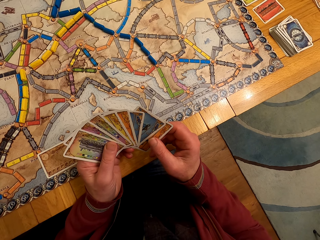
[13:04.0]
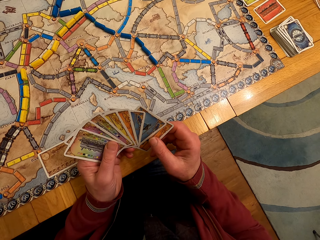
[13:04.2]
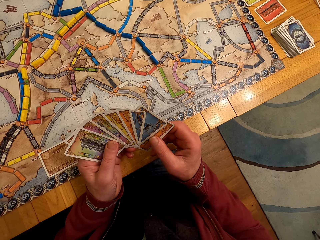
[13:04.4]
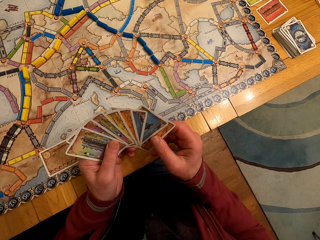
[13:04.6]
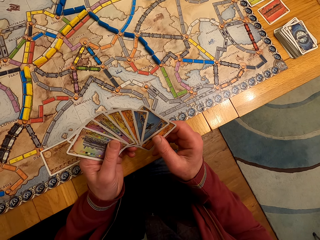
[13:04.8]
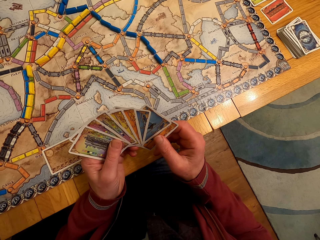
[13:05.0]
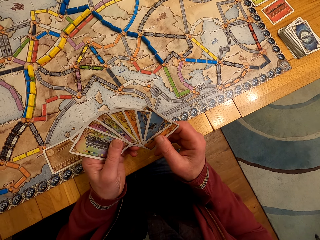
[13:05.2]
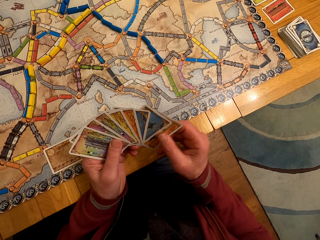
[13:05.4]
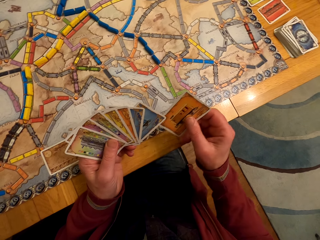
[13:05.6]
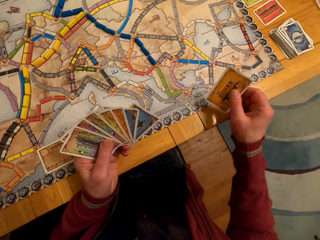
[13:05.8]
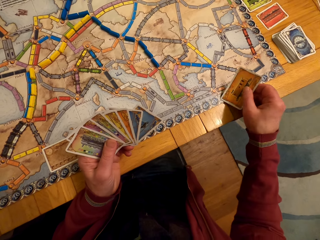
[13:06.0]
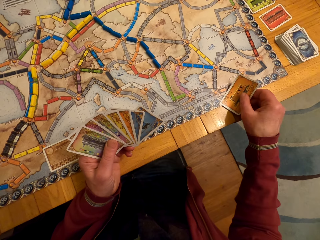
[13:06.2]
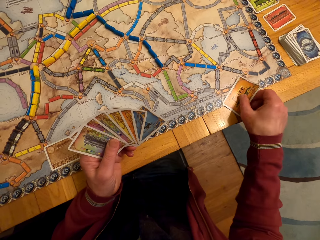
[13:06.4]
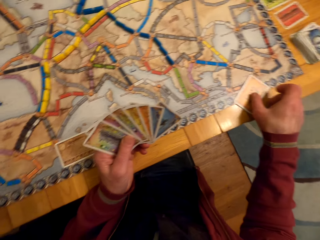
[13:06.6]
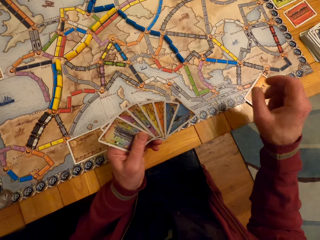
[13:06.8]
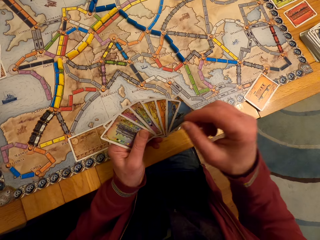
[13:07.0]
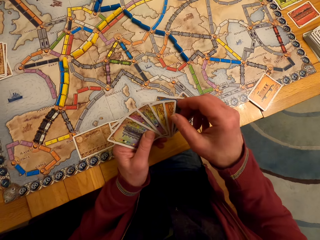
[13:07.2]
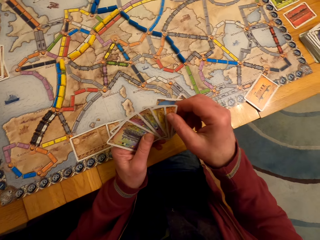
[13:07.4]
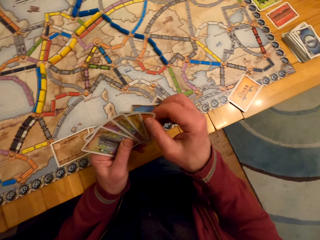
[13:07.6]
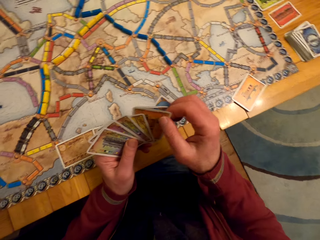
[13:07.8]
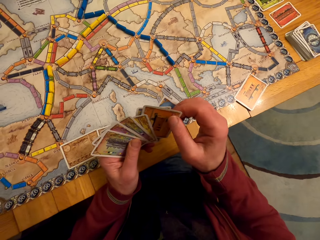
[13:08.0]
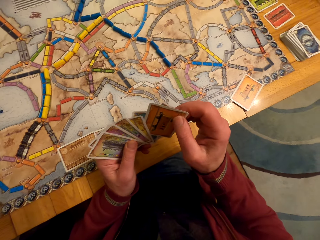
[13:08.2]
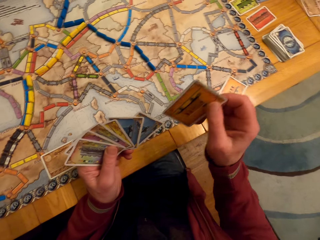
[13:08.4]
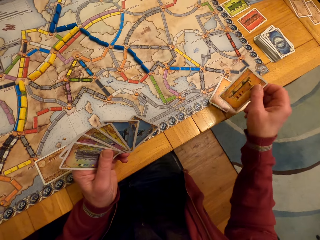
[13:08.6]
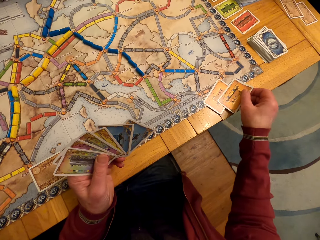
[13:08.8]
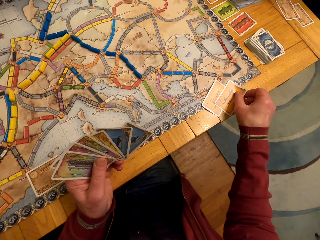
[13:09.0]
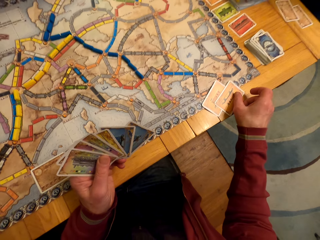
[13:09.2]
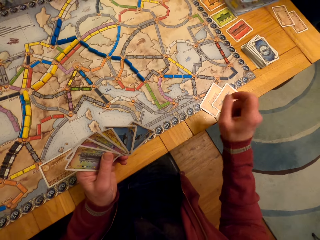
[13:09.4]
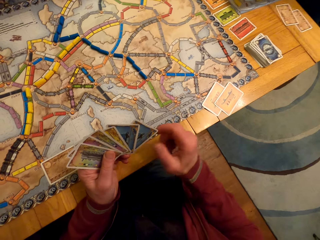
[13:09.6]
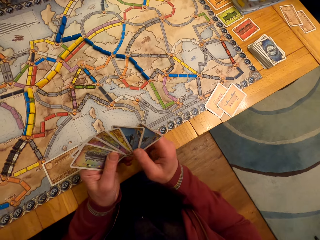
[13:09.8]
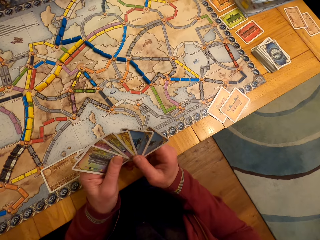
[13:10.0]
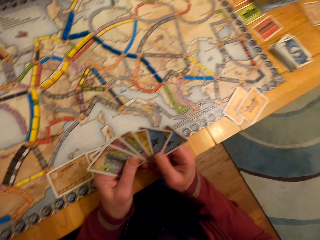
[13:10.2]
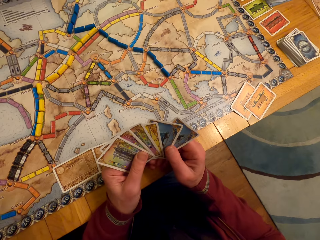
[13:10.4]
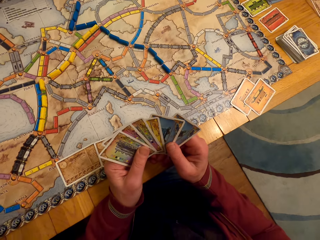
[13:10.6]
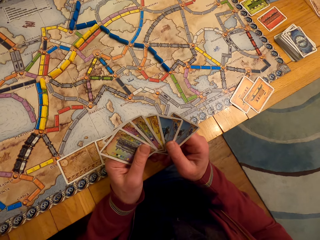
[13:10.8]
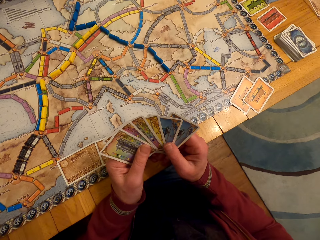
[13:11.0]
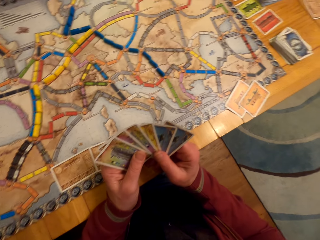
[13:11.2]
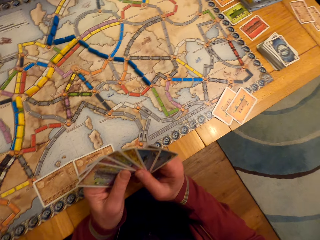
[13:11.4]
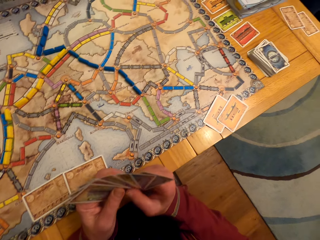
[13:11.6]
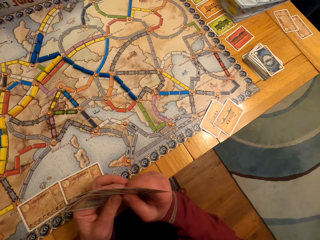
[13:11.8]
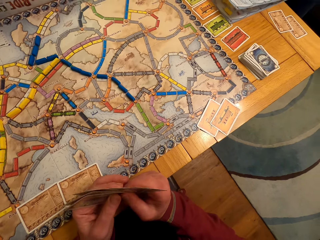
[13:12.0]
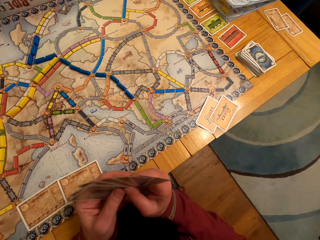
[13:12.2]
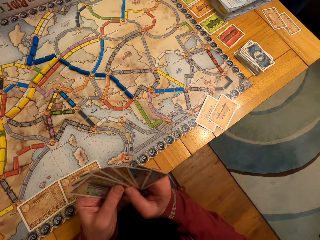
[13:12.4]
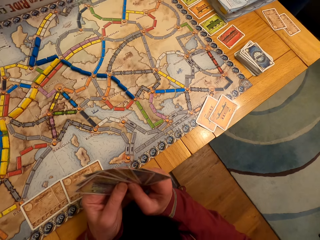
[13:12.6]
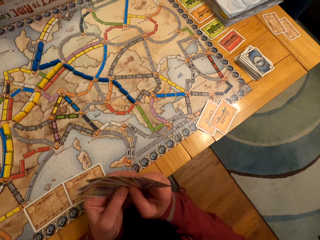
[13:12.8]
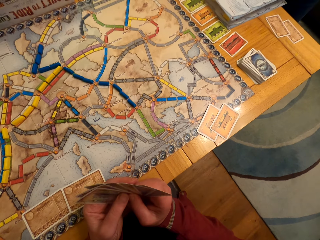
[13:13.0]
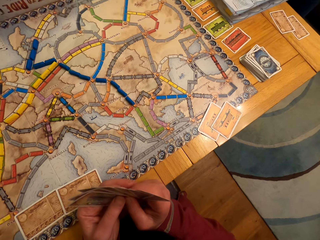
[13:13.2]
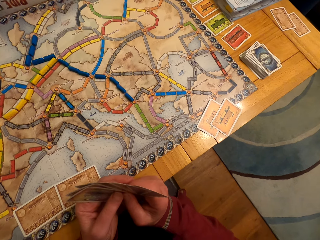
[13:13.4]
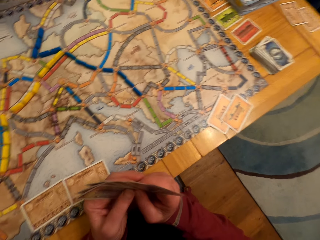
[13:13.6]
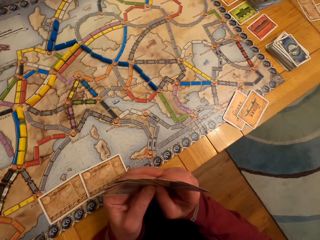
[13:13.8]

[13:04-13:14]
A man puts the card on the table. The camera wearer puts the board game card on the table. The man takes the card. The man puts the card on the table. The camera wearer puts the board game card on the table. The man looks at the cards.

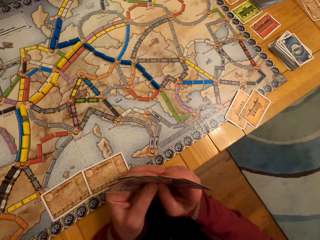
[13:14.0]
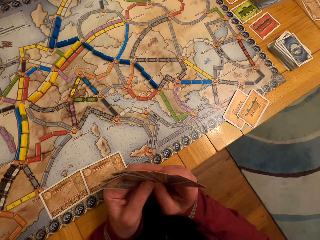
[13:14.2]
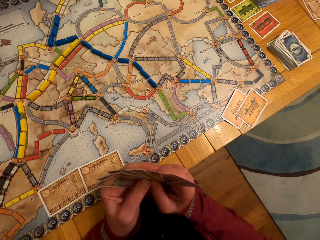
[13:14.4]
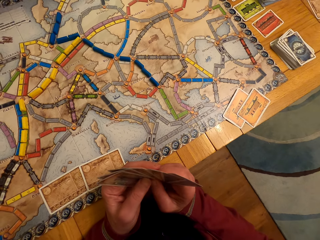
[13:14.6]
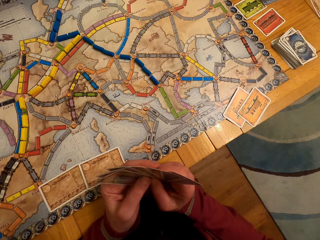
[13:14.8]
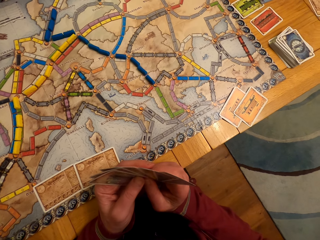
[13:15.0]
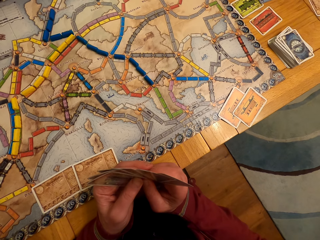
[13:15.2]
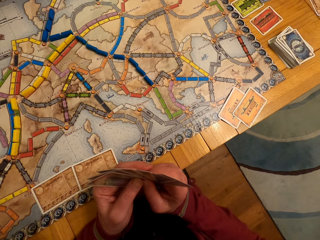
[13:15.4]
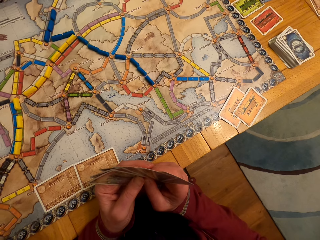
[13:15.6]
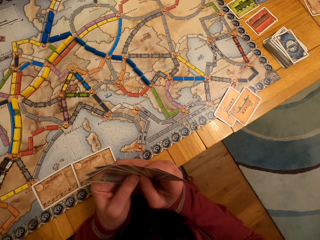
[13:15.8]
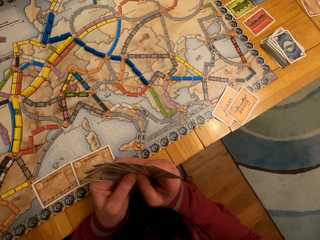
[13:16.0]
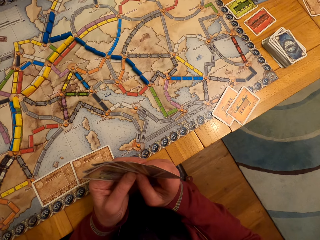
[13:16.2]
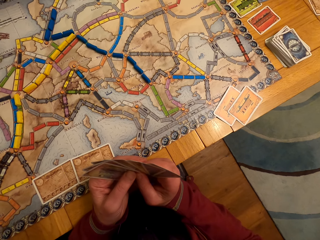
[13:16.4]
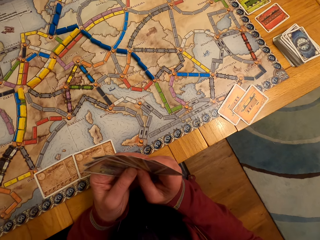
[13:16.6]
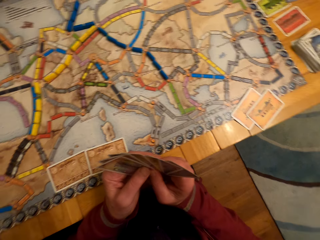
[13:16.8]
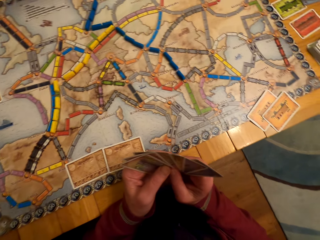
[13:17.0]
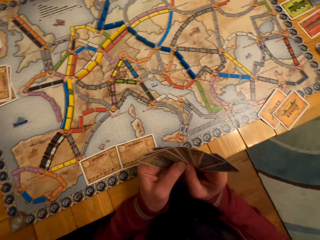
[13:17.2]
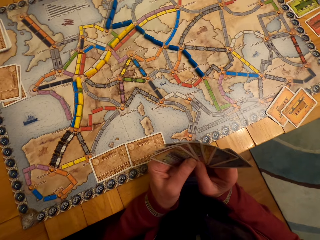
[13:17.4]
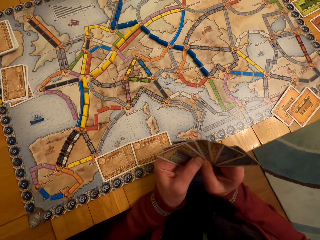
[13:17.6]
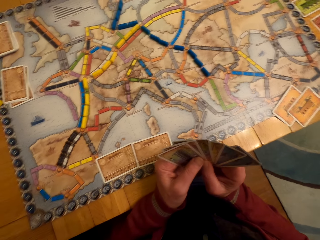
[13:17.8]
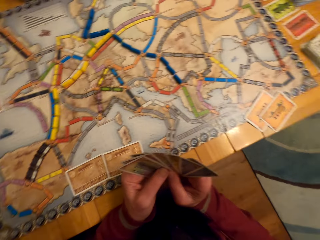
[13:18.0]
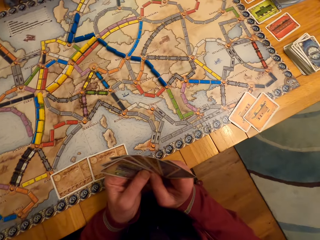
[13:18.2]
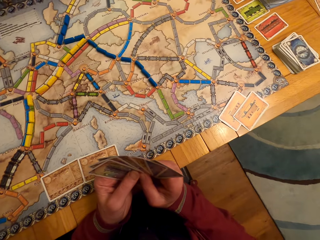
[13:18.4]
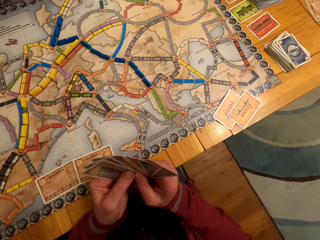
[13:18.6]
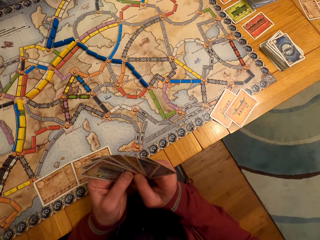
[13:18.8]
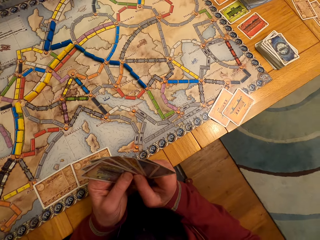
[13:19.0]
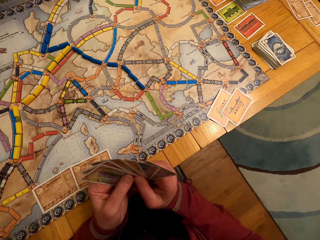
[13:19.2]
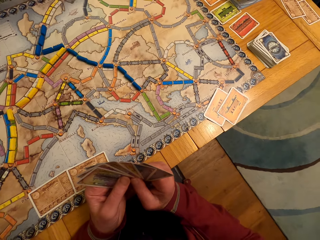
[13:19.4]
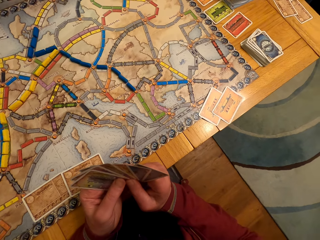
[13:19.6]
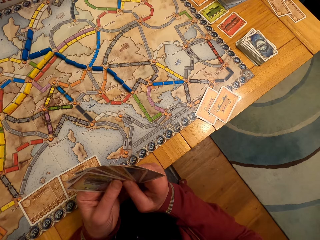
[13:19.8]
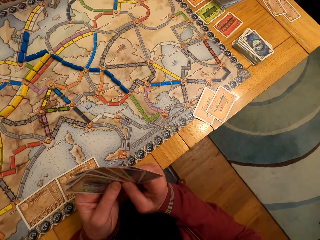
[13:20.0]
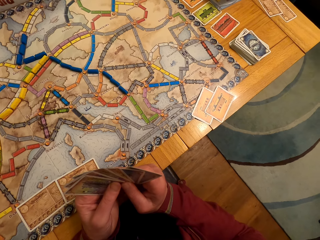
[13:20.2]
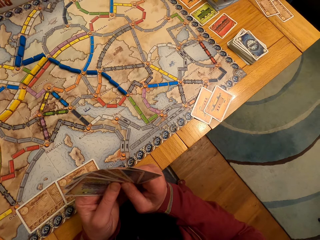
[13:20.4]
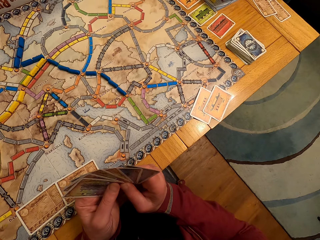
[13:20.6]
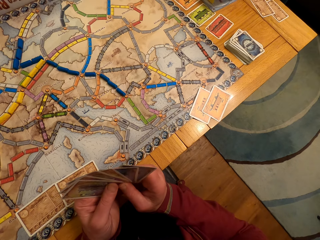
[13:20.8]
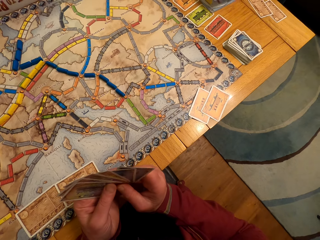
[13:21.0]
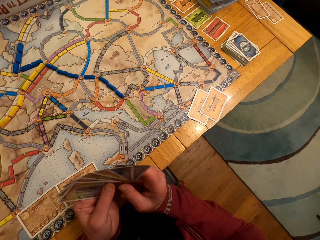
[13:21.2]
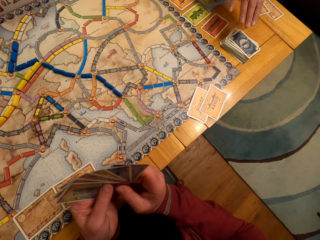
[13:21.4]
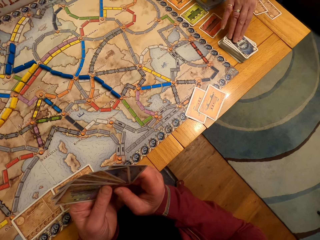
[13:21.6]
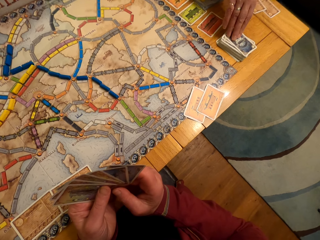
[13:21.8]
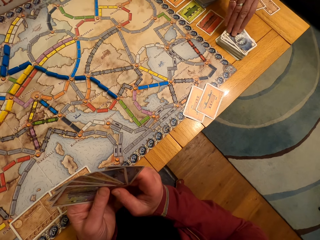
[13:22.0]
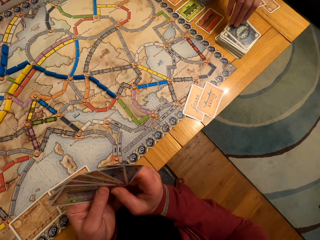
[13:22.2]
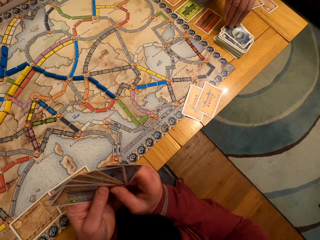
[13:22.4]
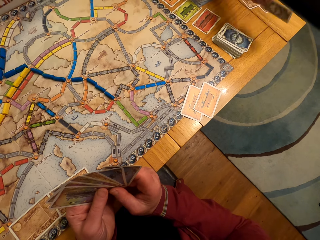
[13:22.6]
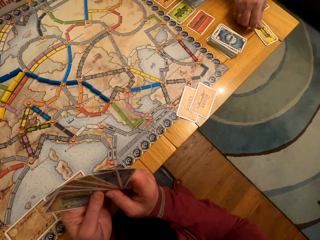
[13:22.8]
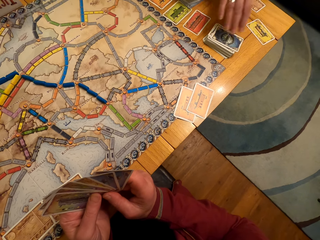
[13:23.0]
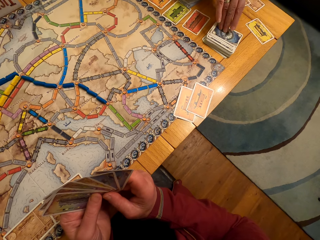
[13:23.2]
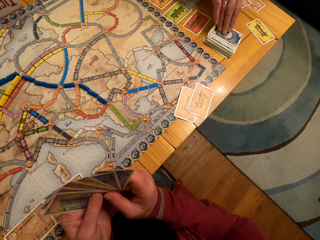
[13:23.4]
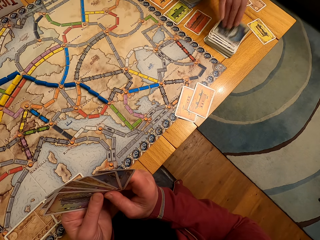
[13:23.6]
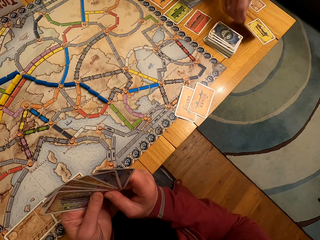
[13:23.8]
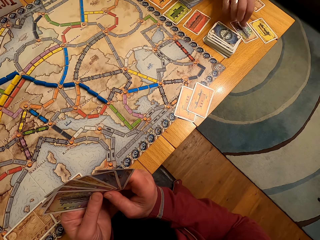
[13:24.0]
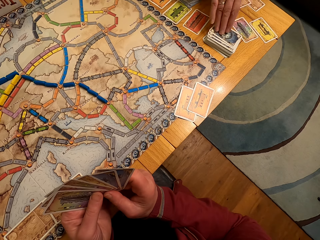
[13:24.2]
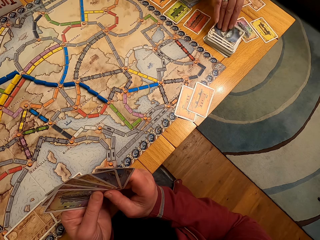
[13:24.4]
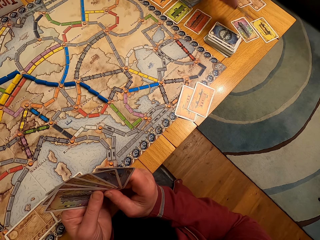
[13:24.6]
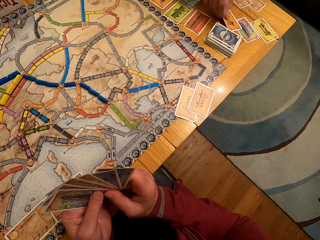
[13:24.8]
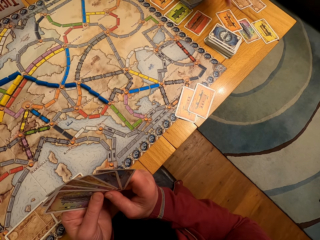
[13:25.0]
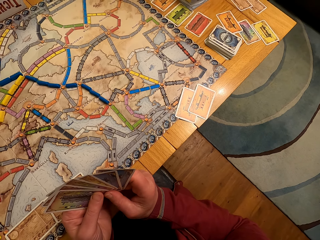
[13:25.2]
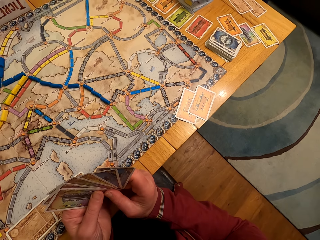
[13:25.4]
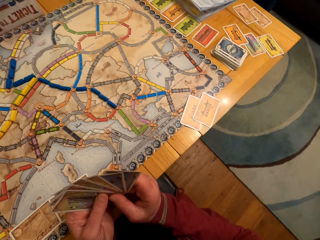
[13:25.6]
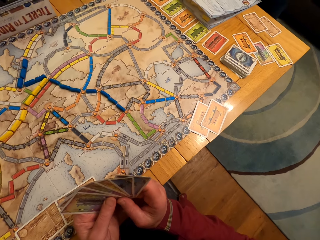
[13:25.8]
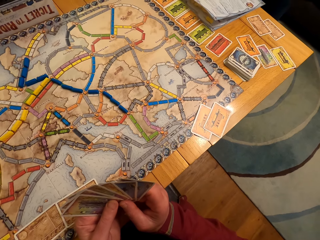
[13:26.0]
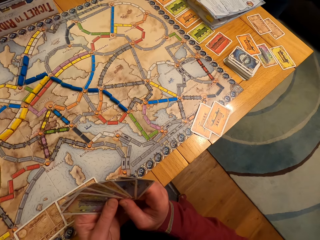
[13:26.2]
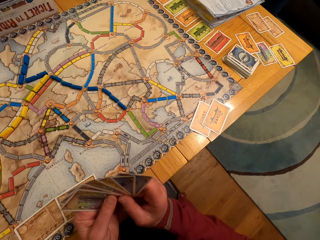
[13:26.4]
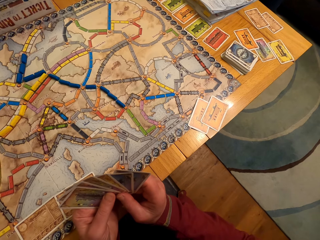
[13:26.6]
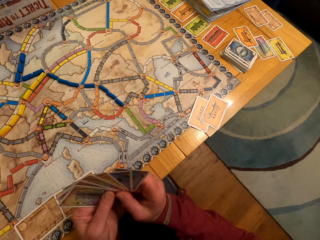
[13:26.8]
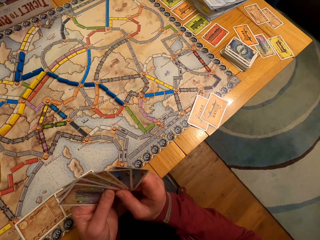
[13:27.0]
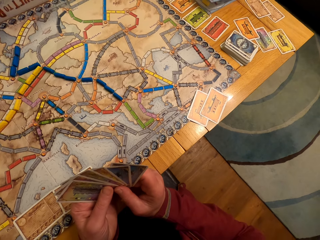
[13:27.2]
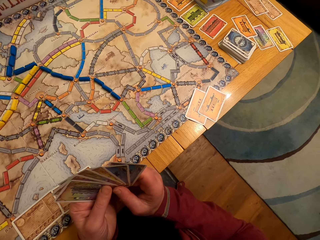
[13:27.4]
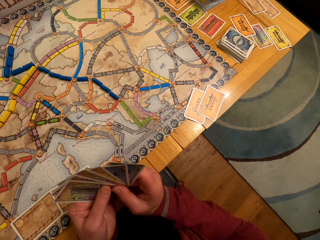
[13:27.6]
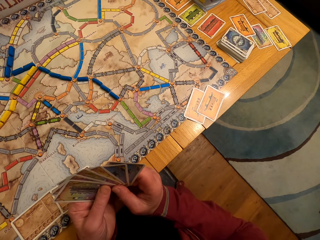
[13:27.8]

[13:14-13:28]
The camera wearer stares at the board game cards. A lady looks around. A man looks at the cards. The lady picks up the board game card from the table and puts the board game card on the table. The lady picks up the board game card from the table and puts the card on the table. The lady picks up the board game card from the table and puts the card on the table. The lady looks at the cards.
